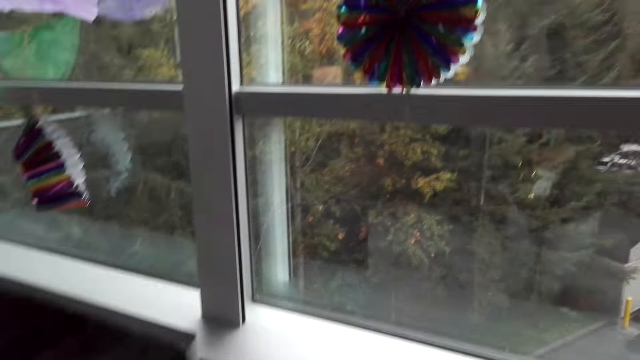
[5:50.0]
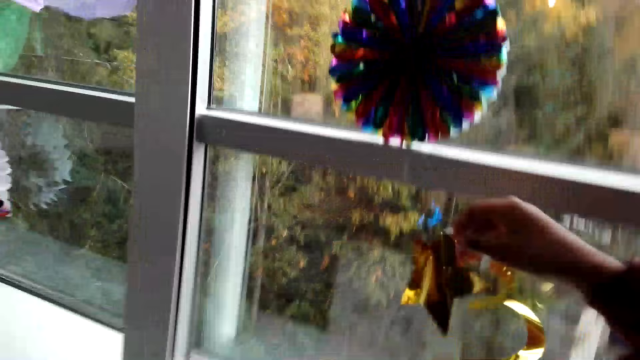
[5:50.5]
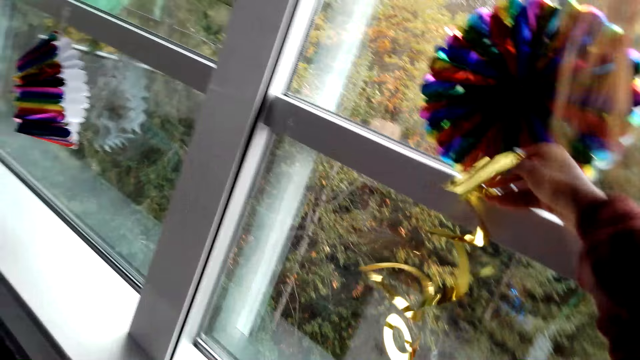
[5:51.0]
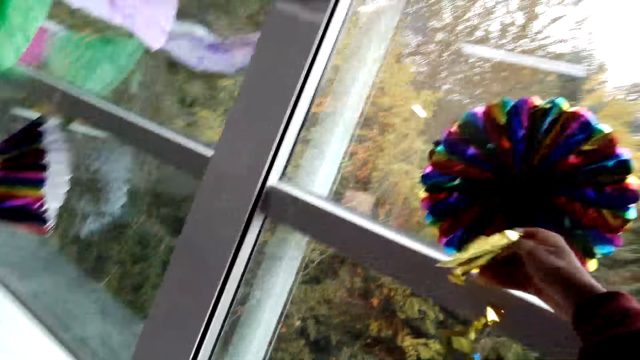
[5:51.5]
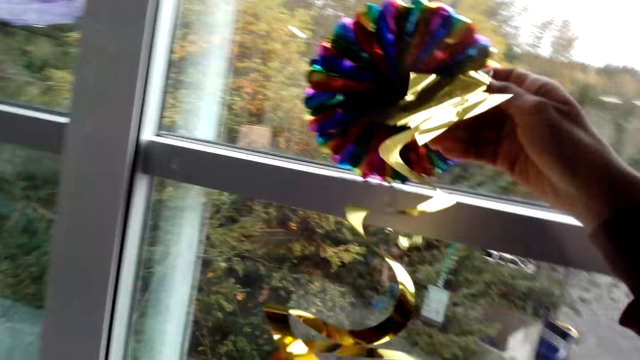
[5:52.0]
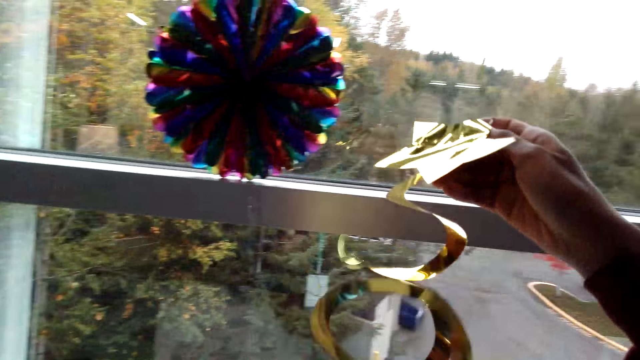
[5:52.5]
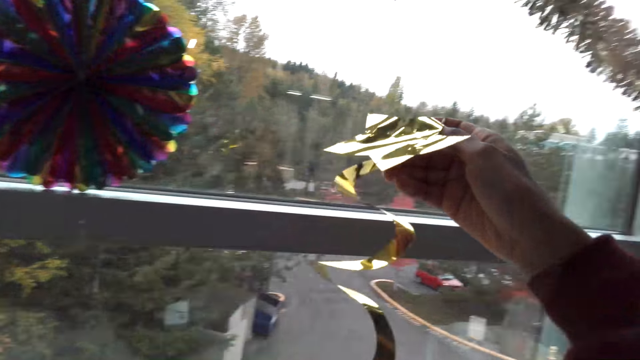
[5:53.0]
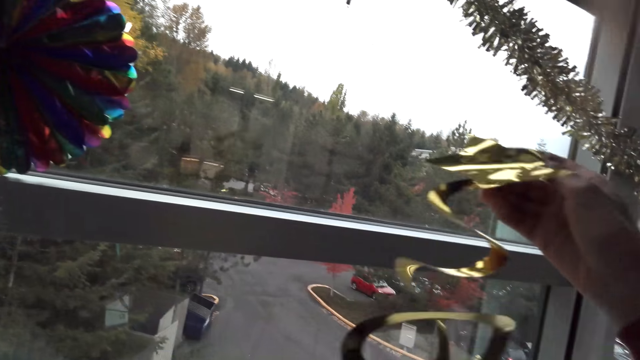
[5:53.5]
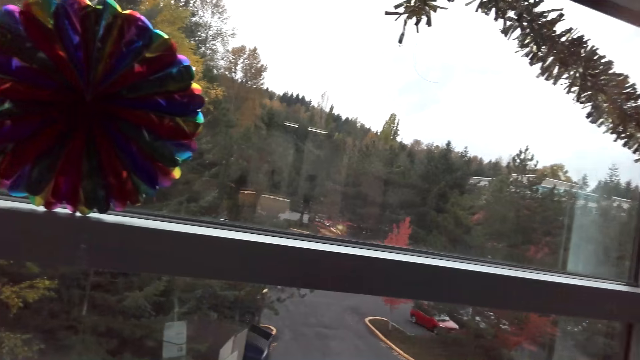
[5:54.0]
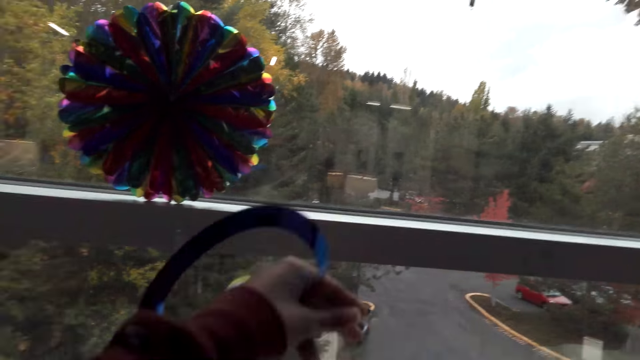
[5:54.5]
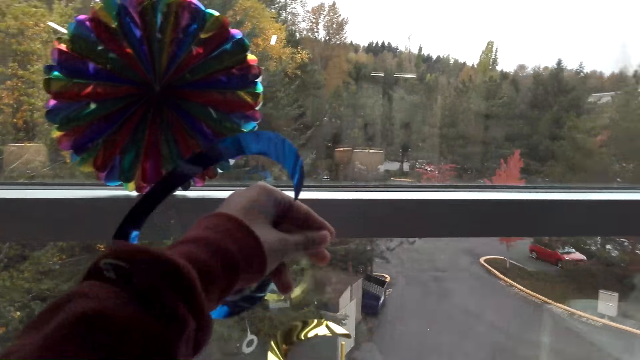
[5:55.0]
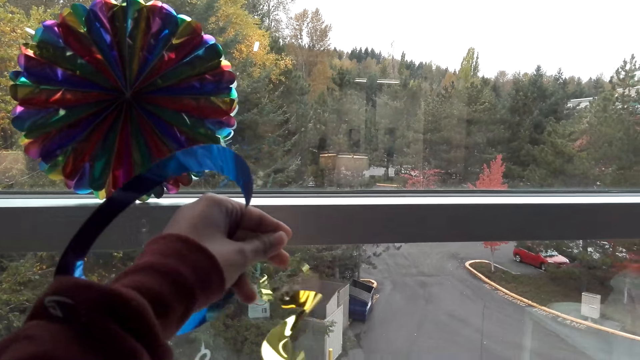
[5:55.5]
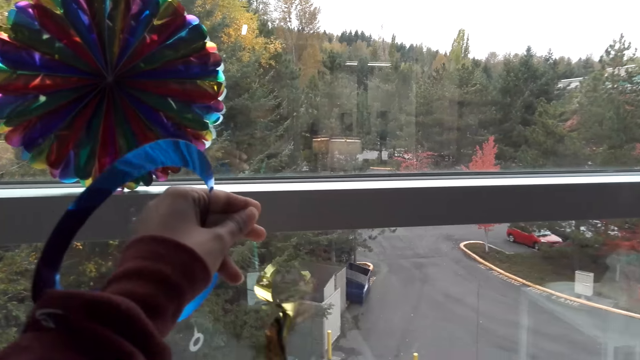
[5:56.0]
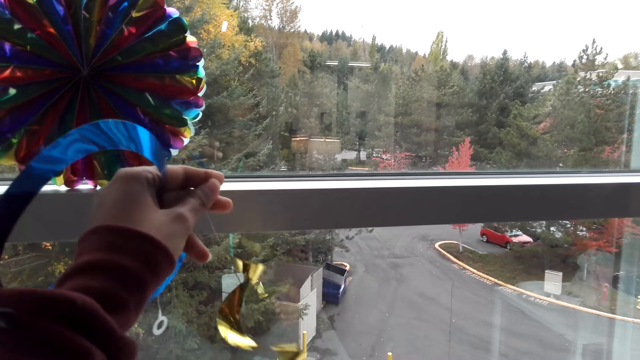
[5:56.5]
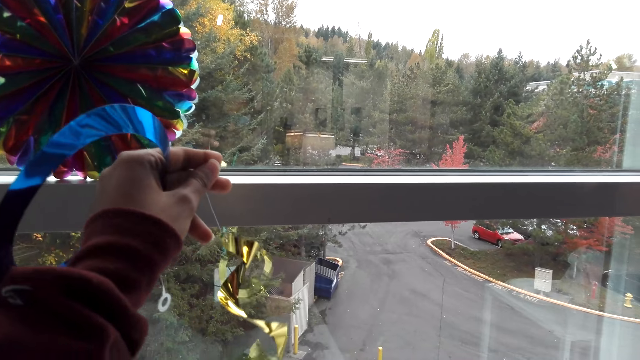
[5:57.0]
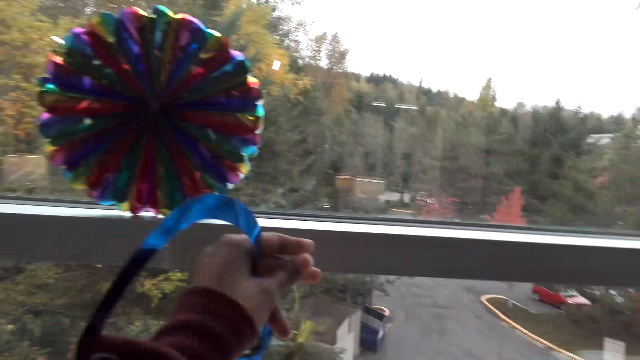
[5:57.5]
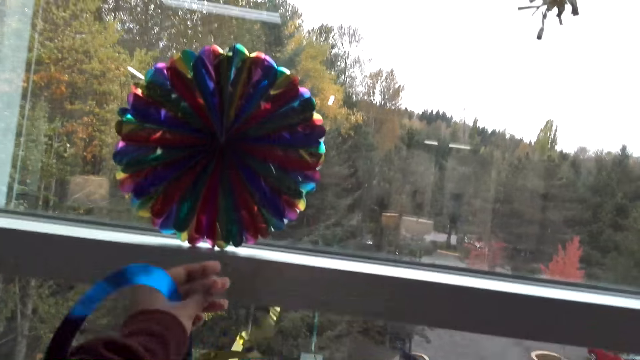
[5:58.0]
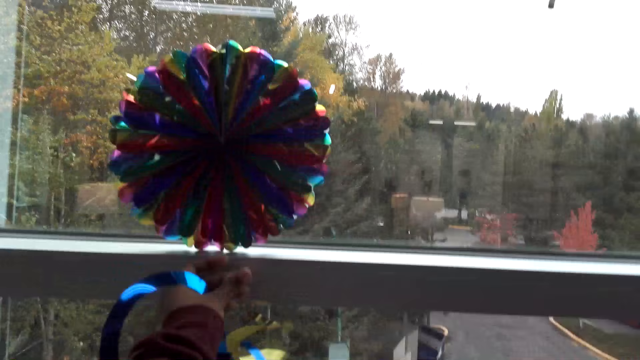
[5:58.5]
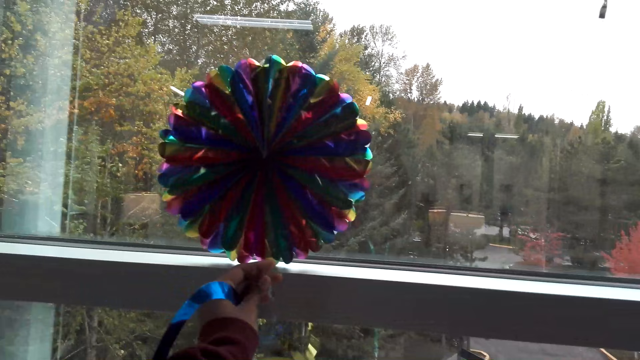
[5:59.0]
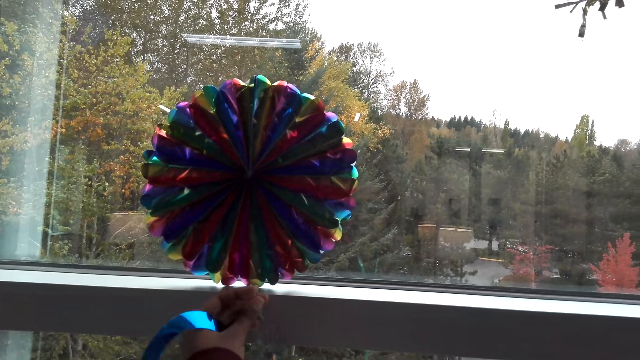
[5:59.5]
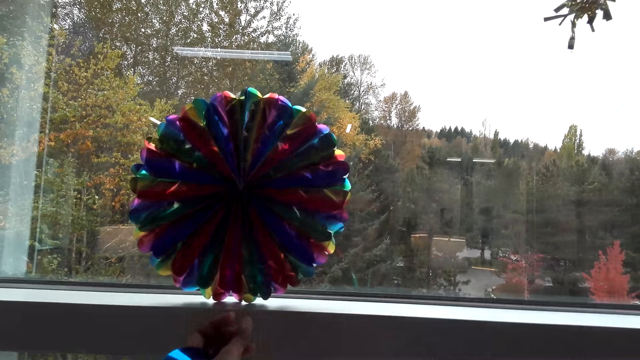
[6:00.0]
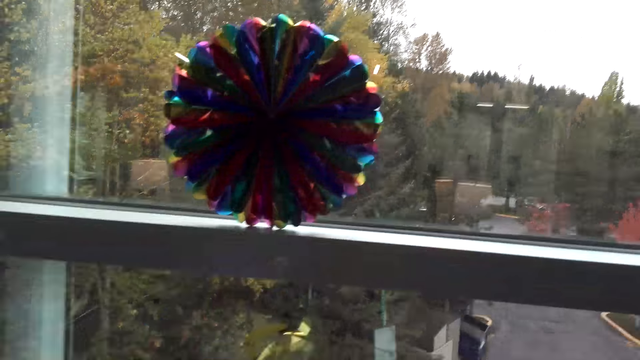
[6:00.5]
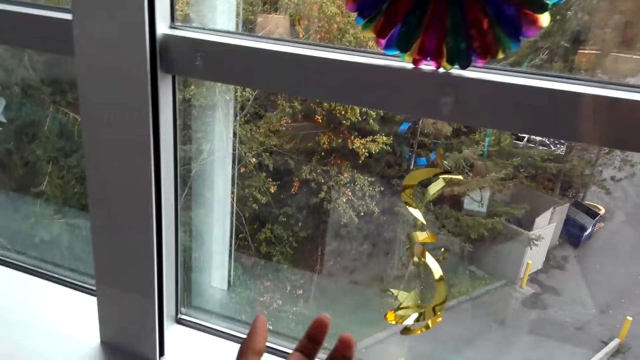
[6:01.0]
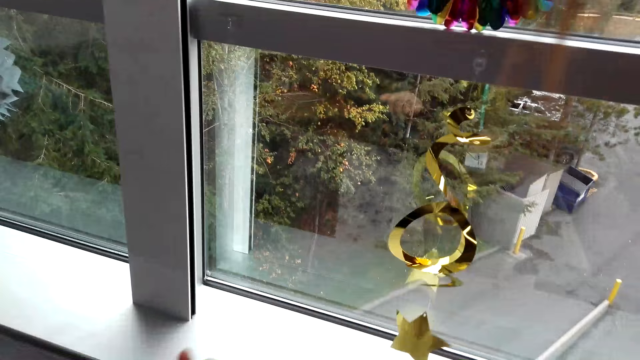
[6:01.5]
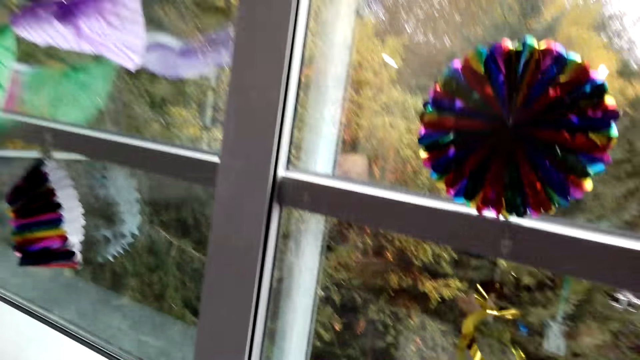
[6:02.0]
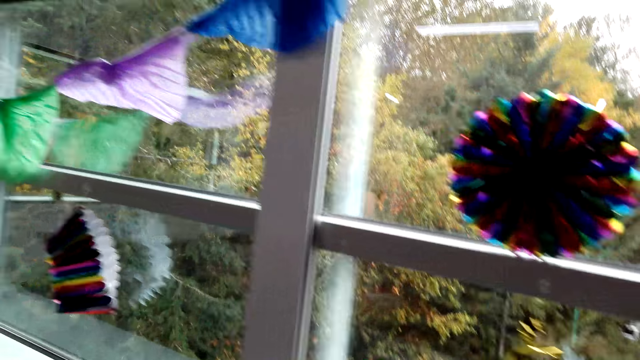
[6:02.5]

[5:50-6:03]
The camera wearer hangs the decoration ribbon. They raise the decoration. They raise it again. They hang the decoration. They adjust the decoration ribbon.

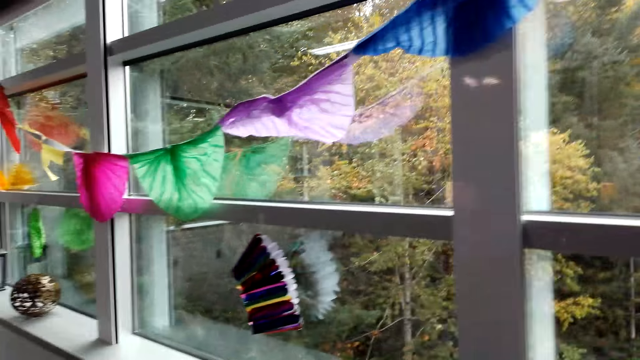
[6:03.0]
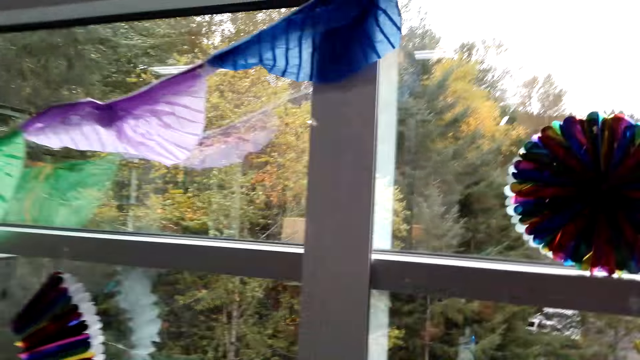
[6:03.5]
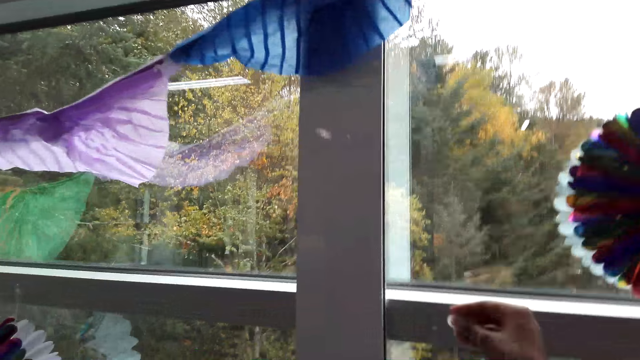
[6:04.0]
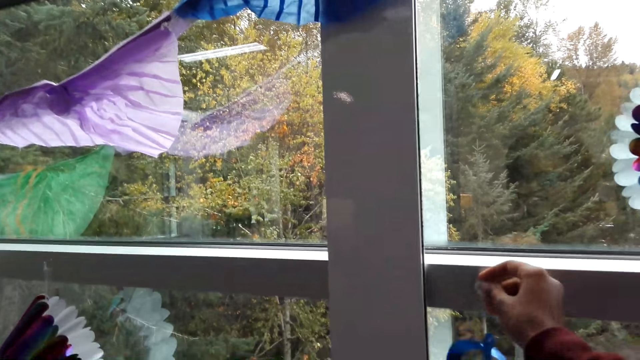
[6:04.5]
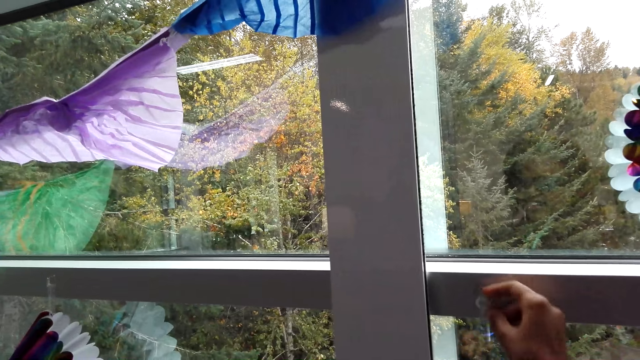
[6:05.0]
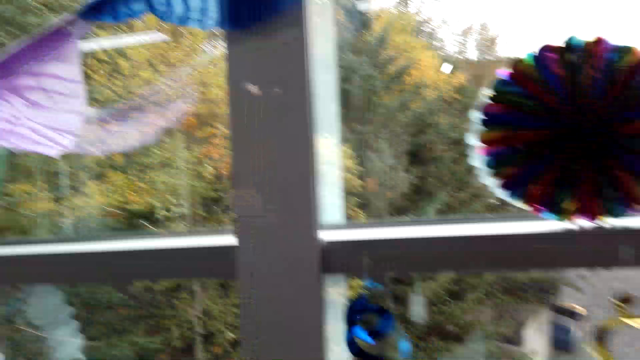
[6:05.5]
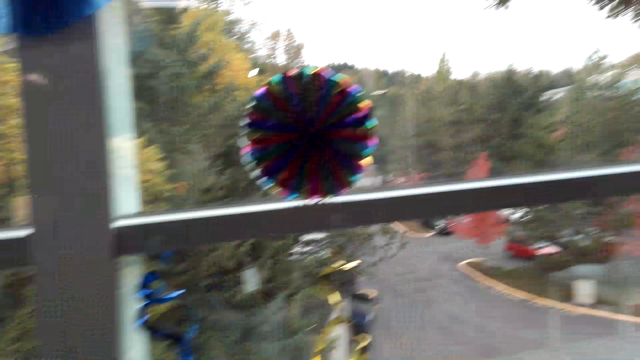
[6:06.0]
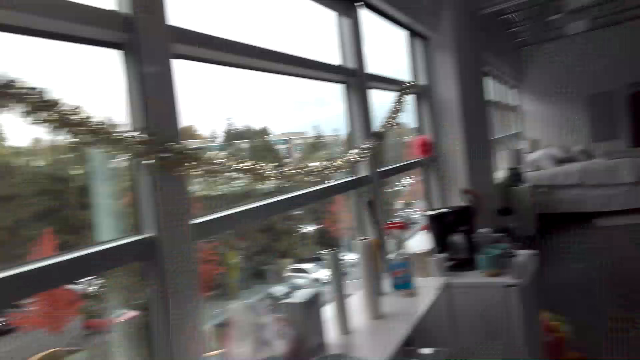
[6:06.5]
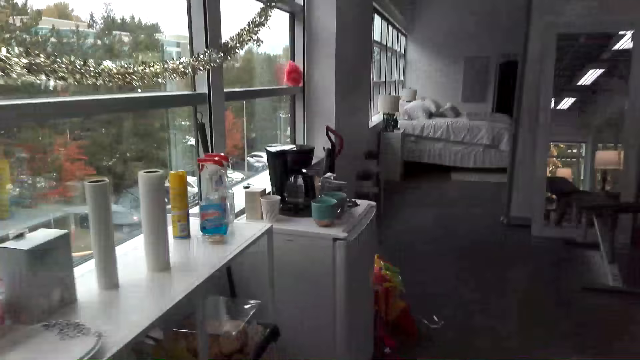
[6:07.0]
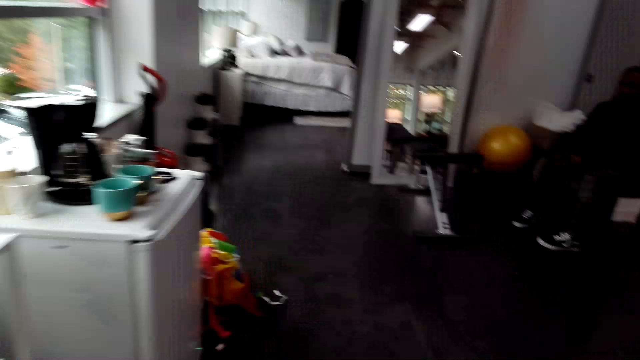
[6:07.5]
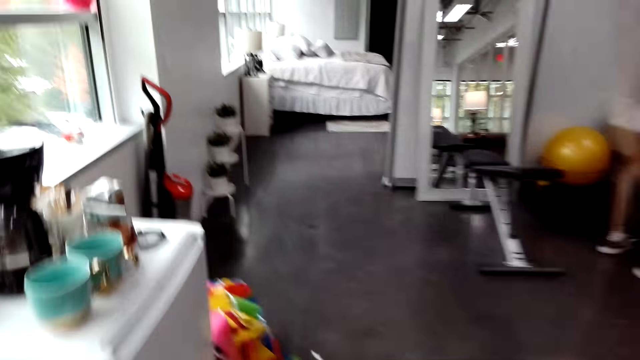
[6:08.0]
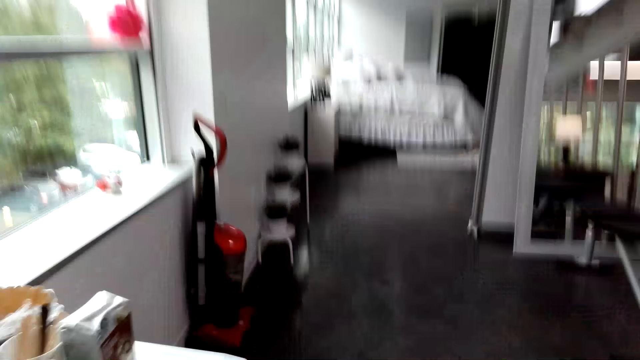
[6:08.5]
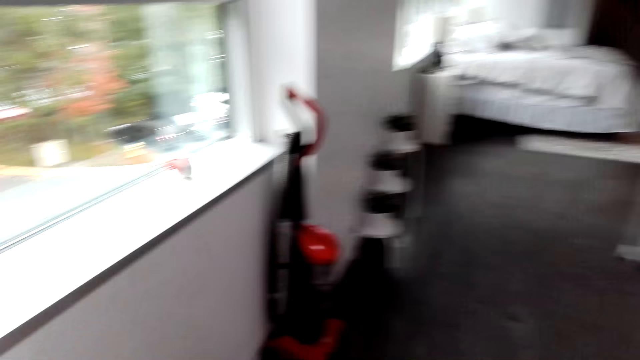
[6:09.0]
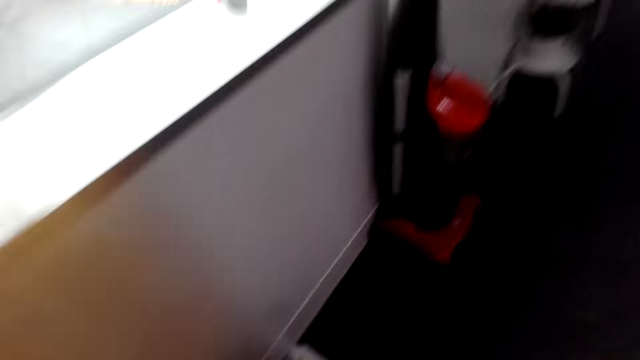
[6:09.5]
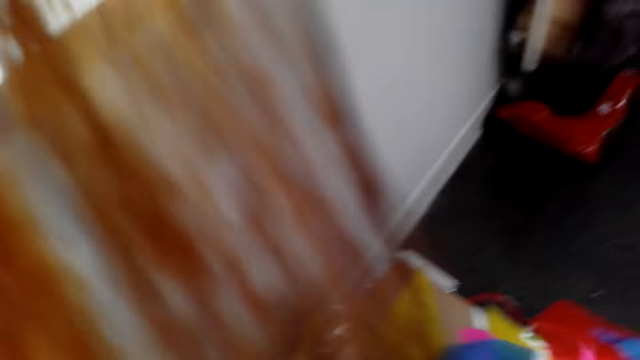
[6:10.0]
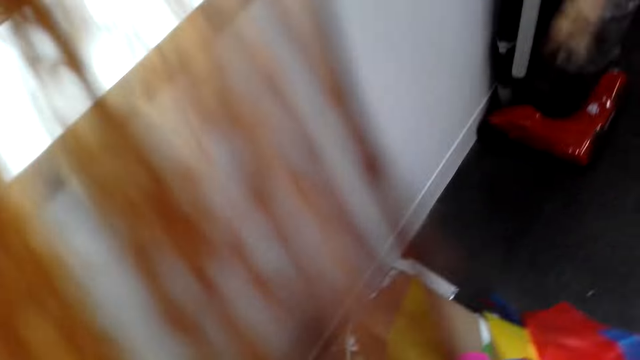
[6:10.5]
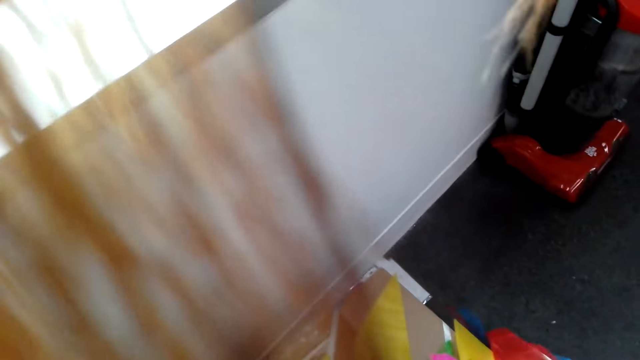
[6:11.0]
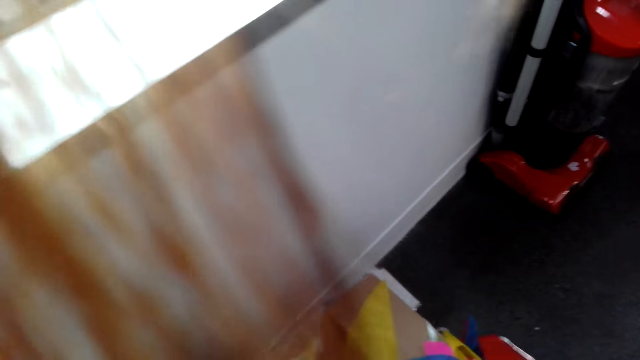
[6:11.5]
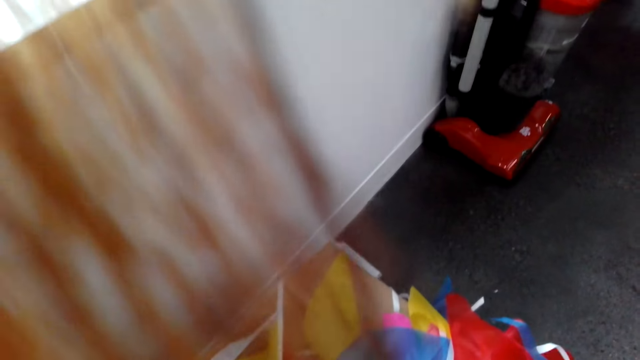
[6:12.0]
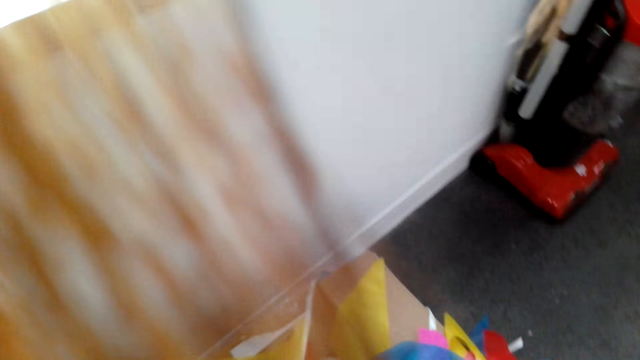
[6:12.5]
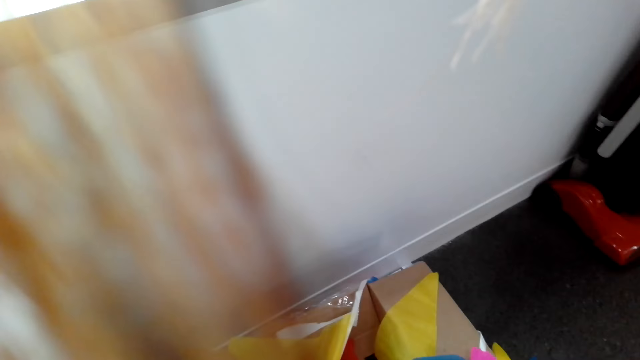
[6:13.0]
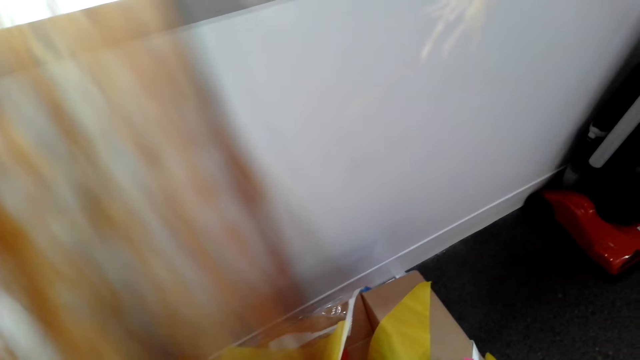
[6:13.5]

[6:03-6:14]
The camera wearer hangs the decoration. They hold the decoration ribbon. They walk away.
